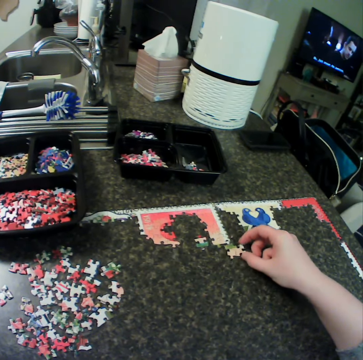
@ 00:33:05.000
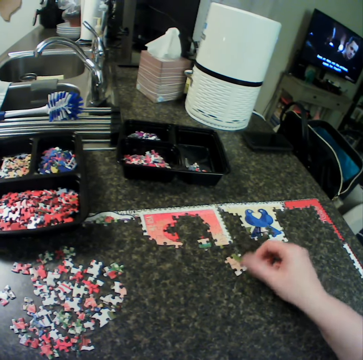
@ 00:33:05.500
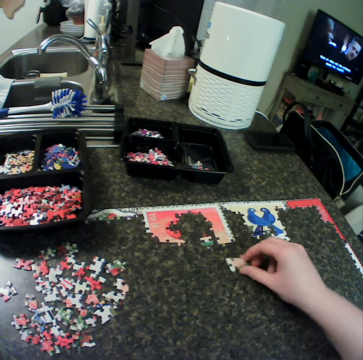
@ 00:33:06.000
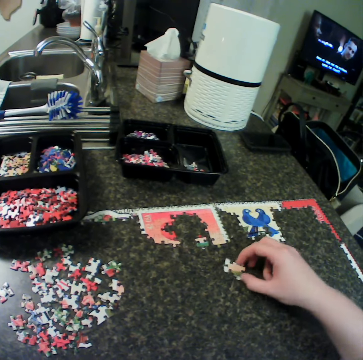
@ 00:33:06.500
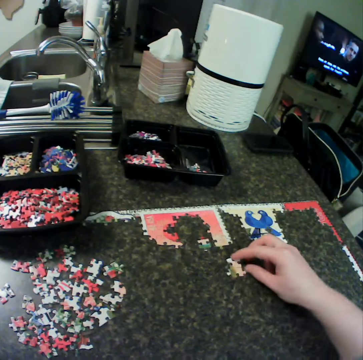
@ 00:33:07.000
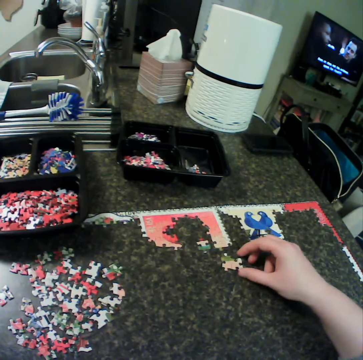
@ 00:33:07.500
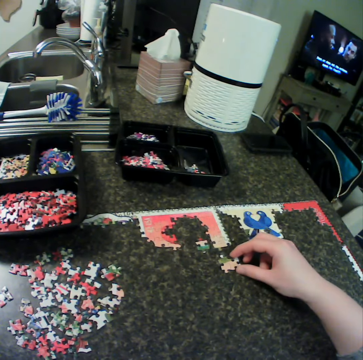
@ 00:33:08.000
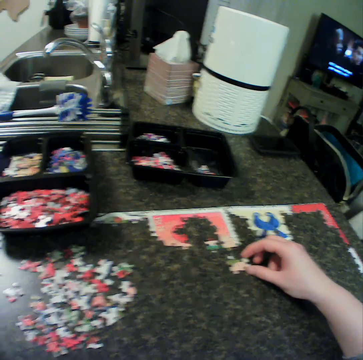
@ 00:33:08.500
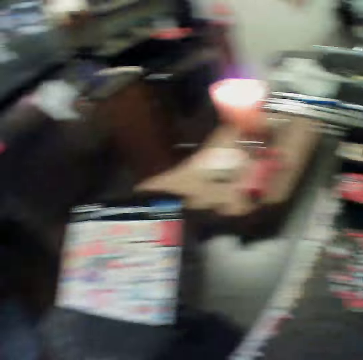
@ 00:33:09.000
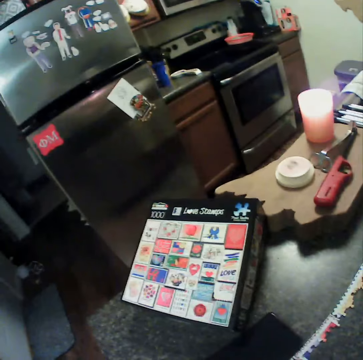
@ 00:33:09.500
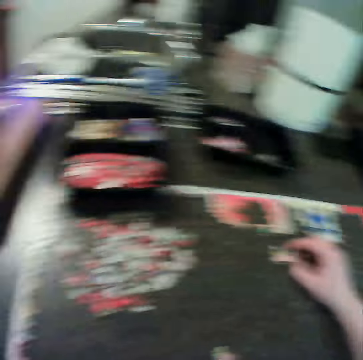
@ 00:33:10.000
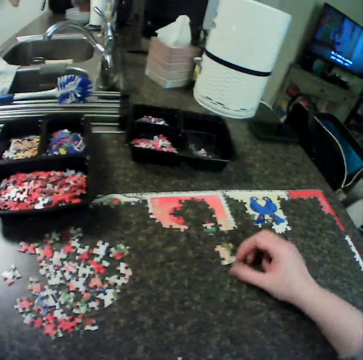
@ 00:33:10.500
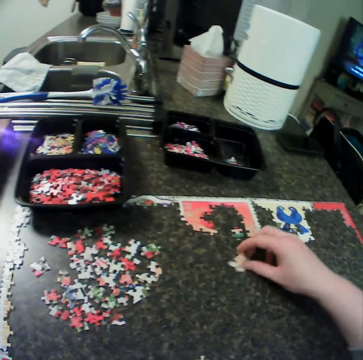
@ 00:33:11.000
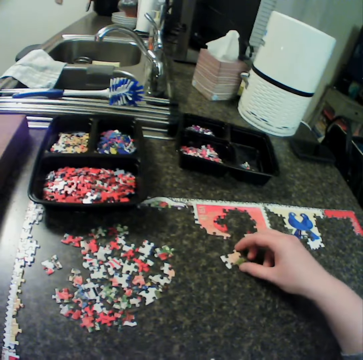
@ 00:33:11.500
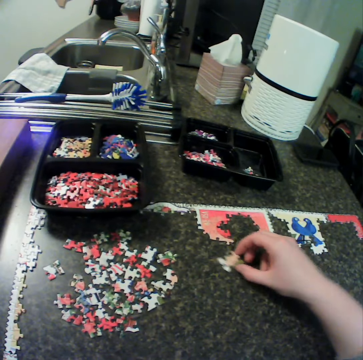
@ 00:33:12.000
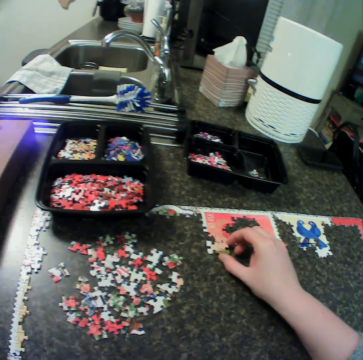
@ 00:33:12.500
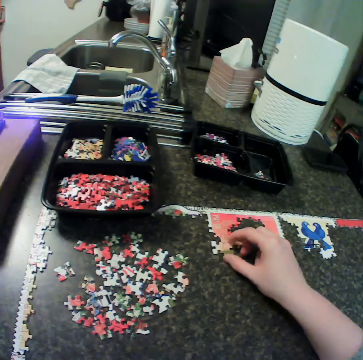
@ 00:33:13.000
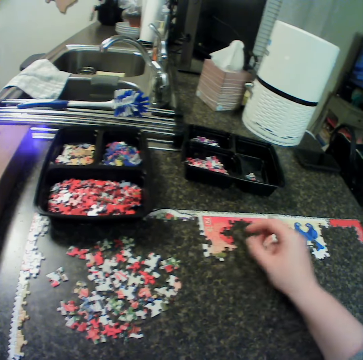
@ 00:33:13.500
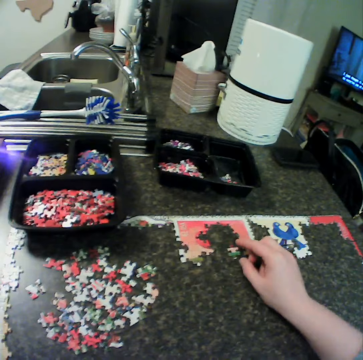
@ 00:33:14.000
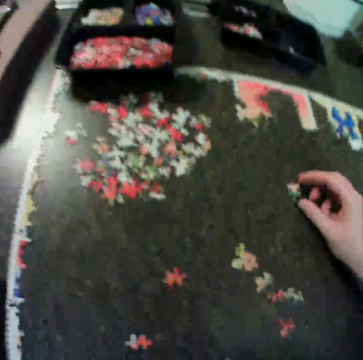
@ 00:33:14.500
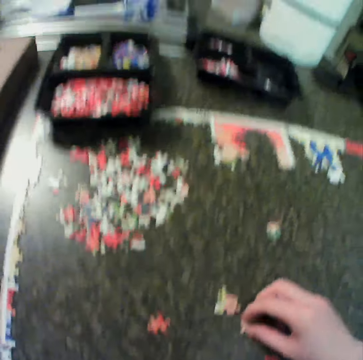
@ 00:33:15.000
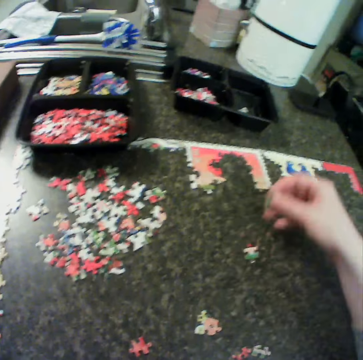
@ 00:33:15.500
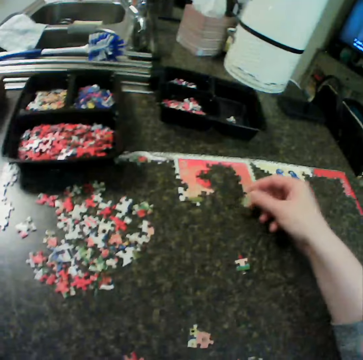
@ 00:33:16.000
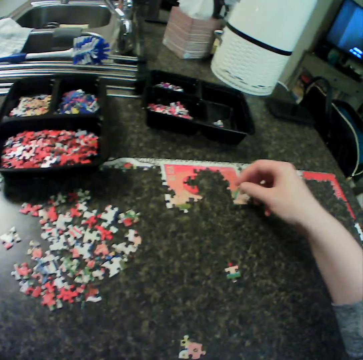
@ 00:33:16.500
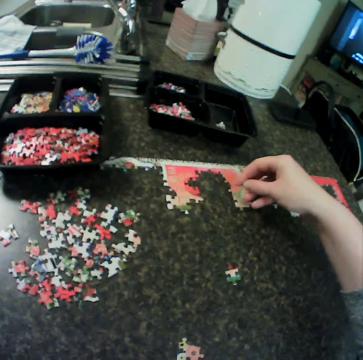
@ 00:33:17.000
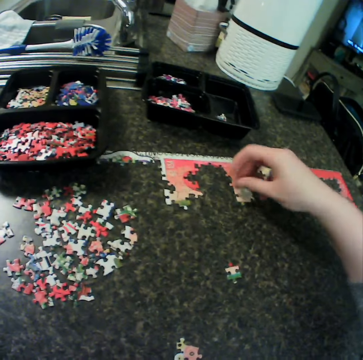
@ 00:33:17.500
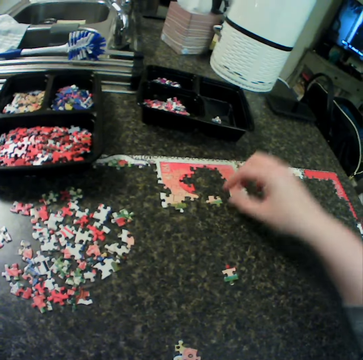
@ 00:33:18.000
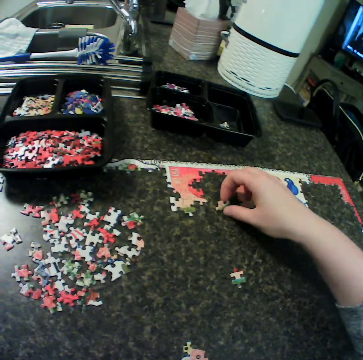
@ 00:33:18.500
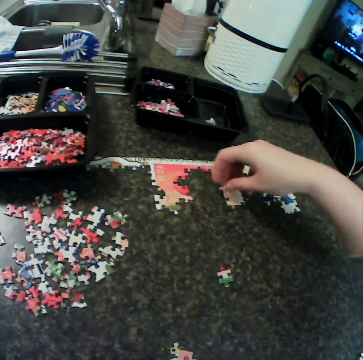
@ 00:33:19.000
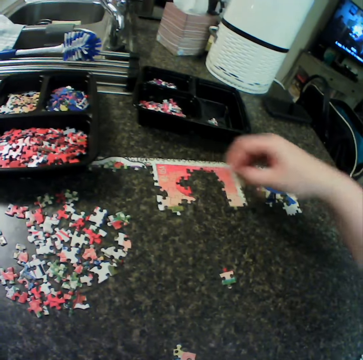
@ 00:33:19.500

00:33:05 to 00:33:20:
The camera wearer turns the craft material on the table. They look at the chart and fix the puzzle to the upper puzzle. They pick a piece of the puzzle or craft material from the table, fix the puzzle to the upper puzzle, and put the craft material down.

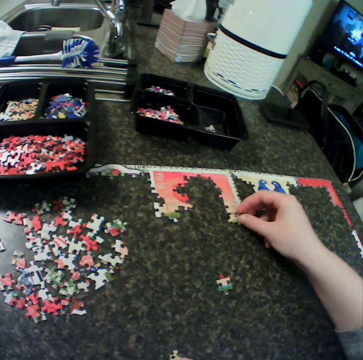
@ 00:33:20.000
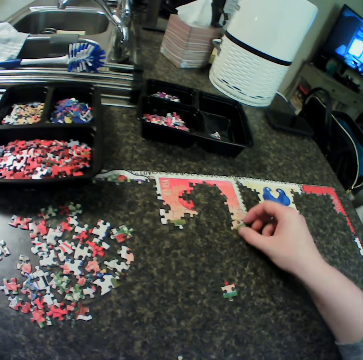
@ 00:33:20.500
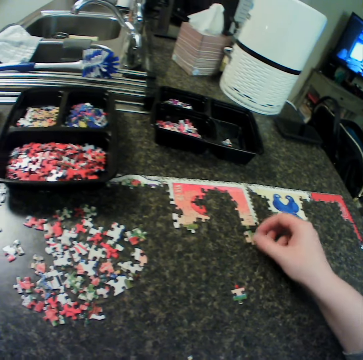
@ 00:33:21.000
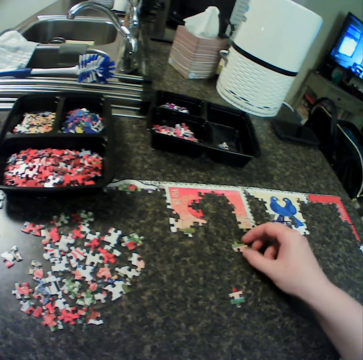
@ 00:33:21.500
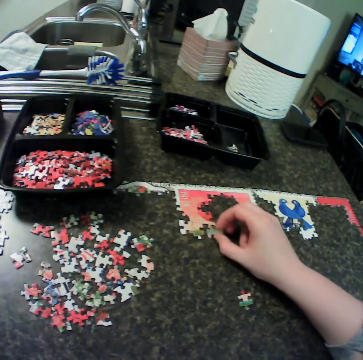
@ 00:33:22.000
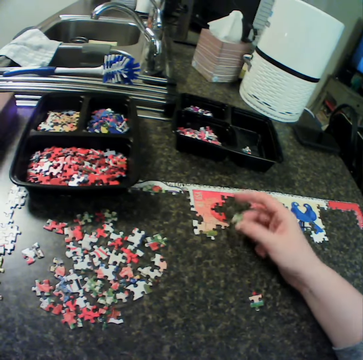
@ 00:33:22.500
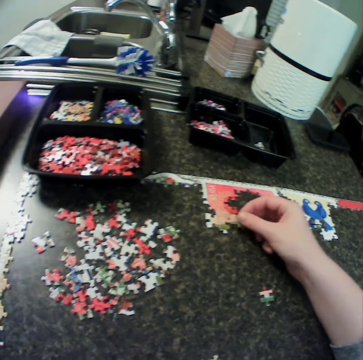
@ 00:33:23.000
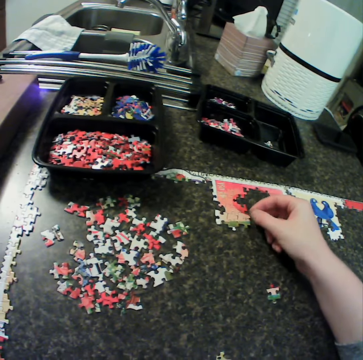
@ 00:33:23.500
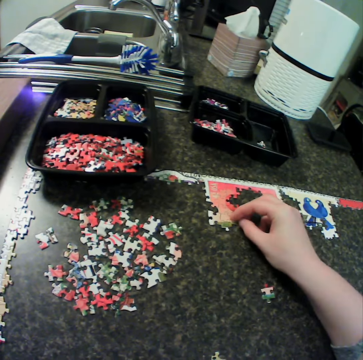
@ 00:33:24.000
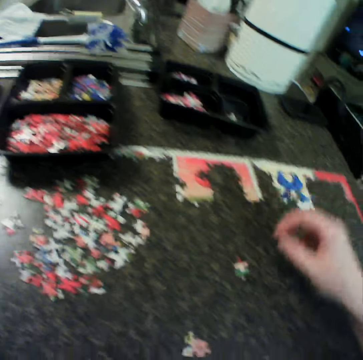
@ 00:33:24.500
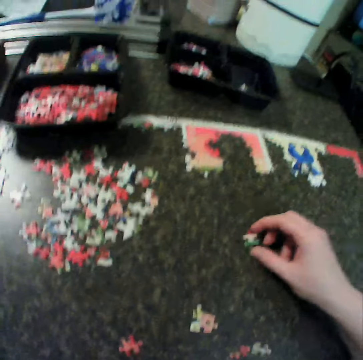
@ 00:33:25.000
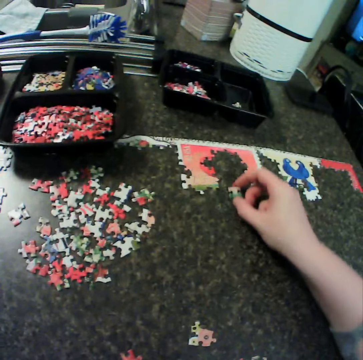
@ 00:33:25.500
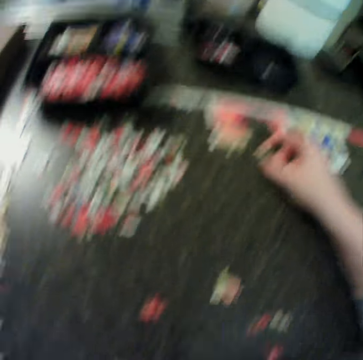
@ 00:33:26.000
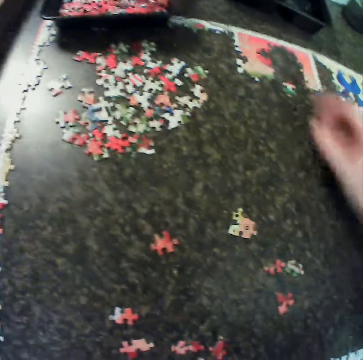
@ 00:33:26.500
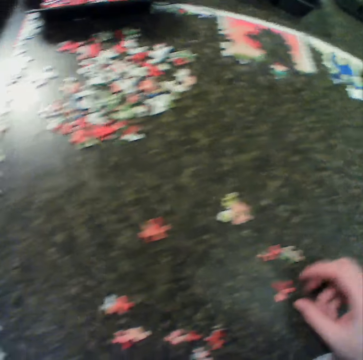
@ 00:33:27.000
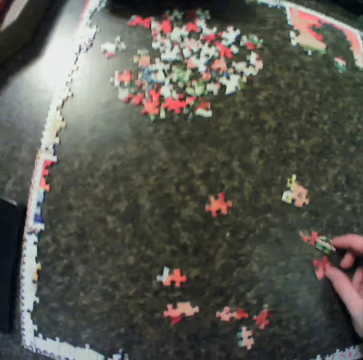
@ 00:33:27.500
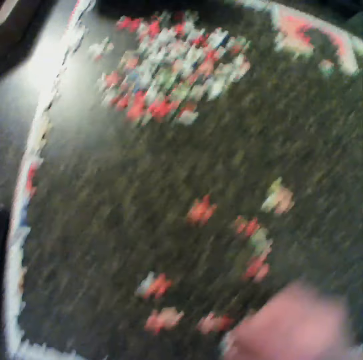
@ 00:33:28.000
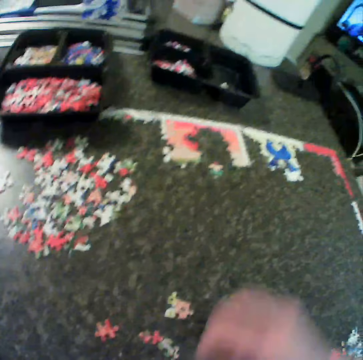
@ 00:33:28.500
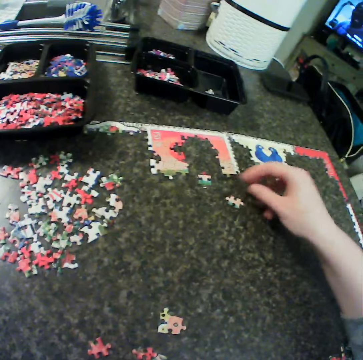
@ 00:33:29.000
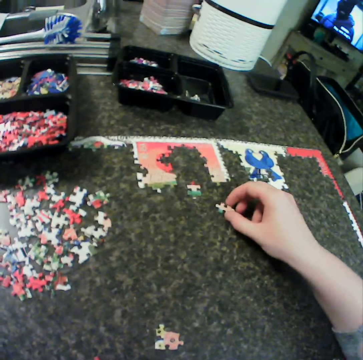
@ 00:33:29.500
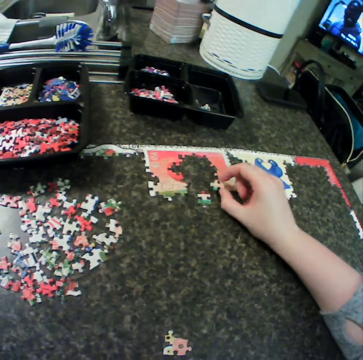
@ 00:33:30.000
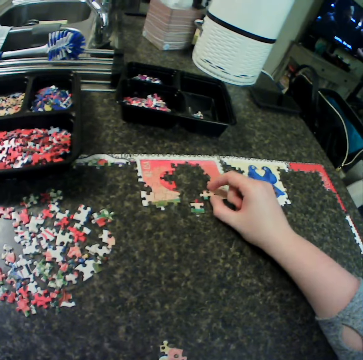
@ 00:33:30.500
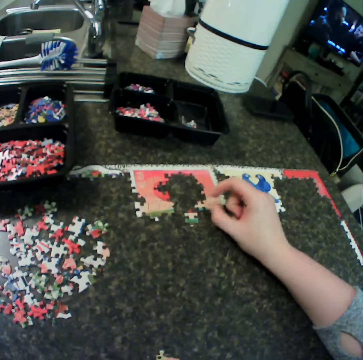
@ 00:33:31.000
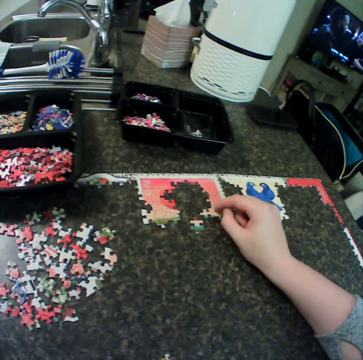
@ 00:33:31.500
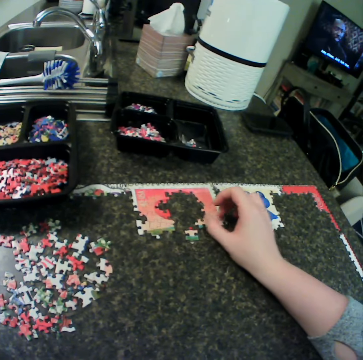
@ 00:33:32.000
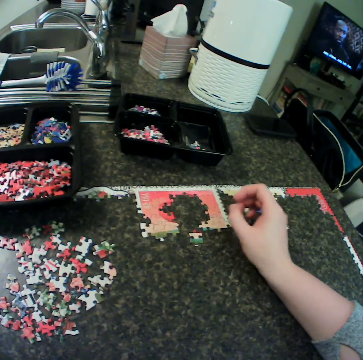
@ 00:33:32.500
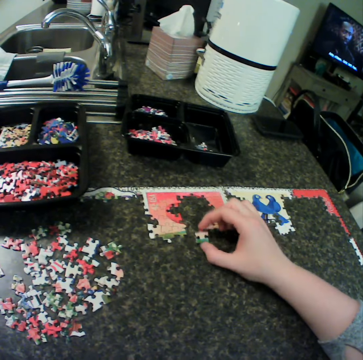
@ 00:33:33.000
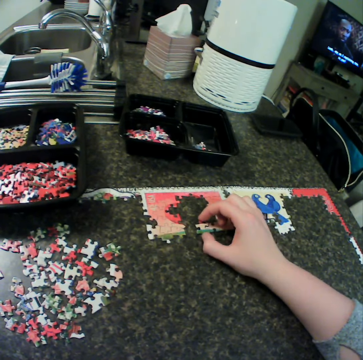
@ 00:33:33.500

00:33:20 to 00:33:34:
The camera wearer turns the craft material on the table. They pick a piece of the puzzle from the table. They move the craft material on the table. They put the craft material on the table. They fix the puzzle to the upper puzzle.

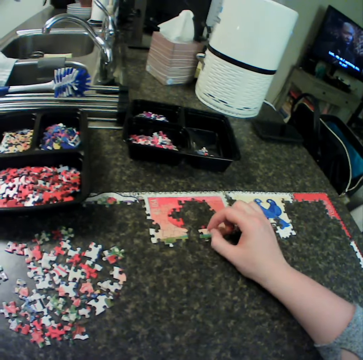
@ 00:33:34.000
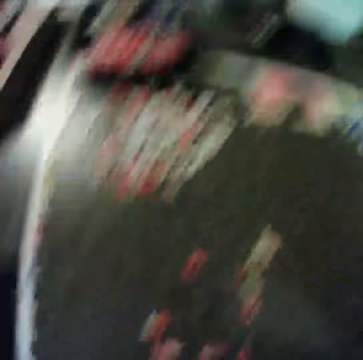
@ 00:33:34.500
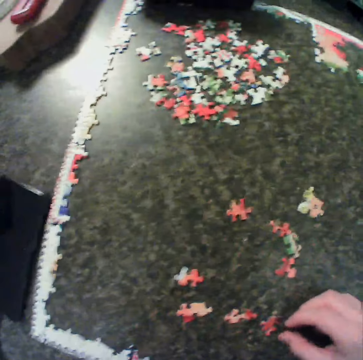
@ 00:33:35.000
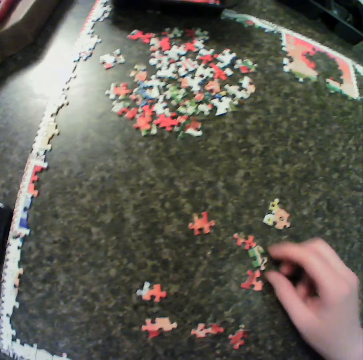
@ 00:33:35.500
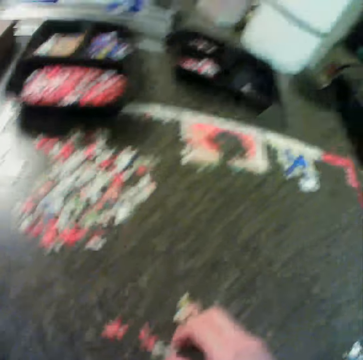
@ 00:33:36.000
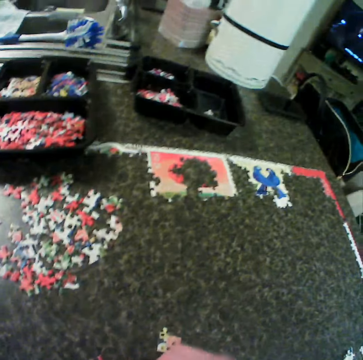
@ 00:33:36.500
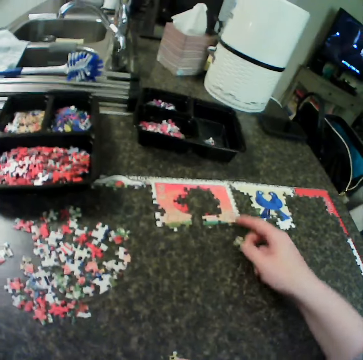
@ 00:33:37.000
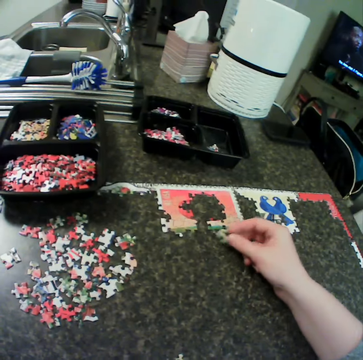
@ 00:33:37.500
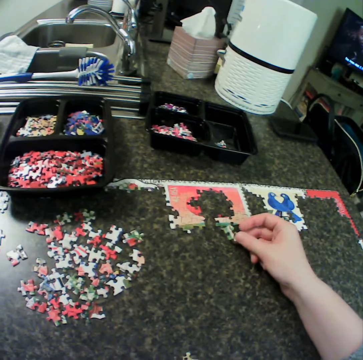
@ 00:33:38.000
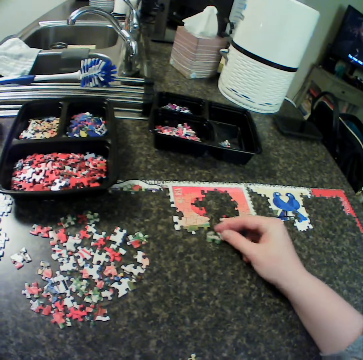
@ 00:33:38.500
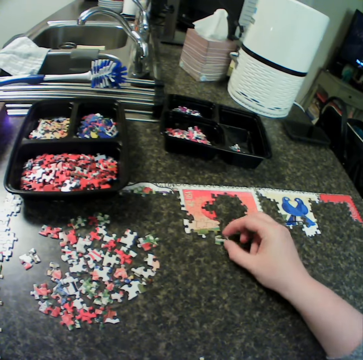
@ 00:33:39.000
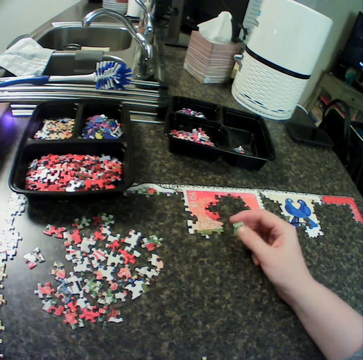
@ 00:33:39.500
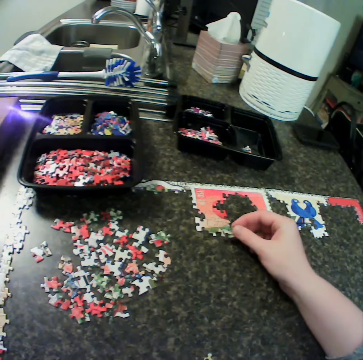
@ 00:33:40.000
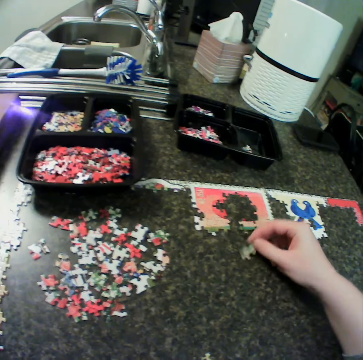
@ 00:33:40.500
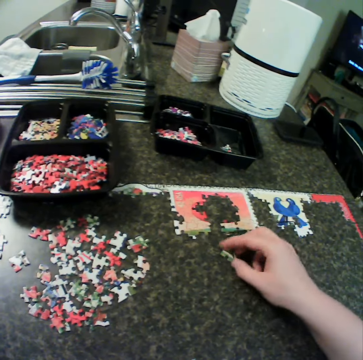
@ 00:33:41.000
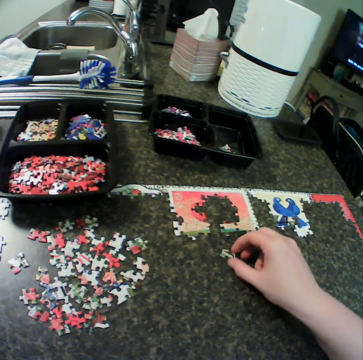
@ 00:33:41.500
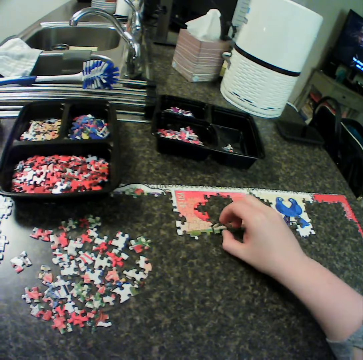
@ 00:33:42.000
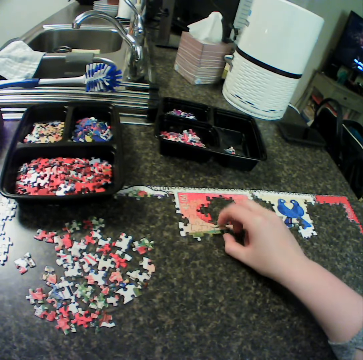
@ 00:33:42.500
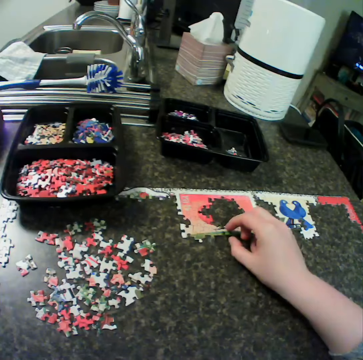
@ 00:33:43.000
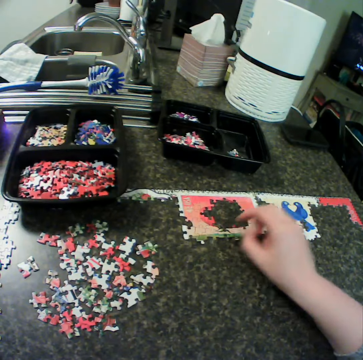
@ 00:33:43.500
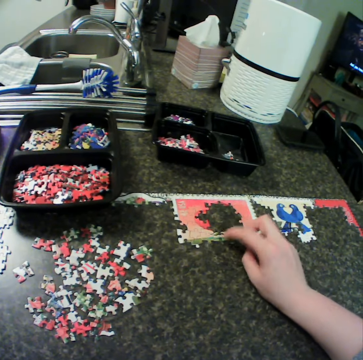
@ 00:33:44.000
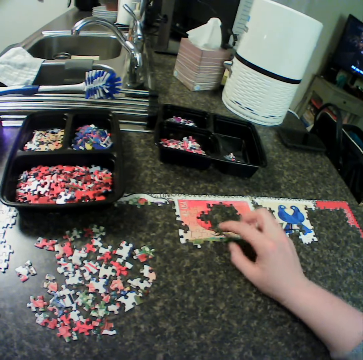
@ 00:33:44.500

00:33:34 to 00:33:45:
The camera wearer picks a piece of the puzzle or craft material from the table. They put the craft material on the table. They fix the puzzle to the upper puzzle. They turn the craft material on the table.
